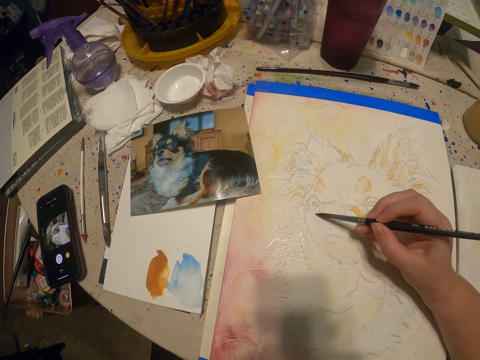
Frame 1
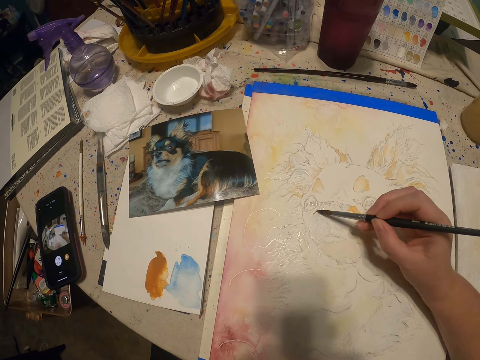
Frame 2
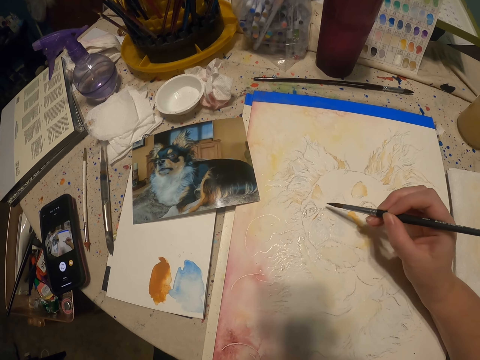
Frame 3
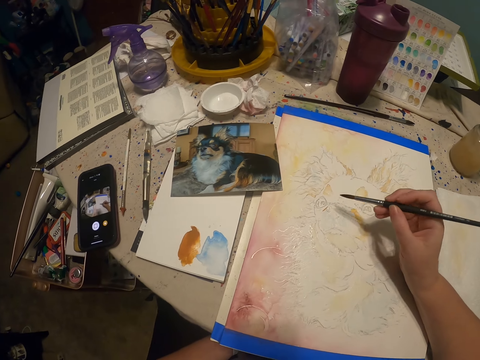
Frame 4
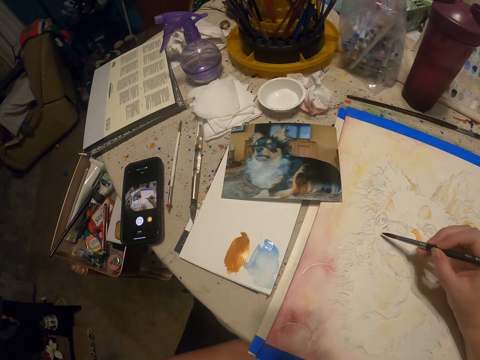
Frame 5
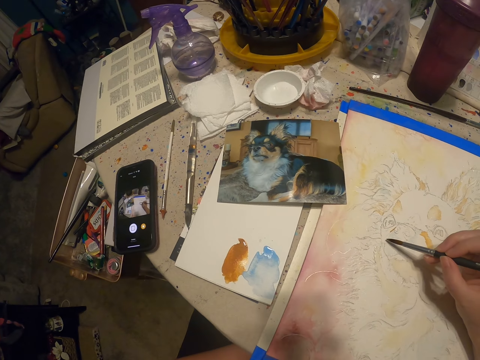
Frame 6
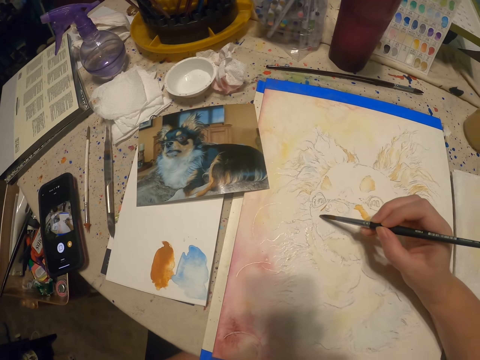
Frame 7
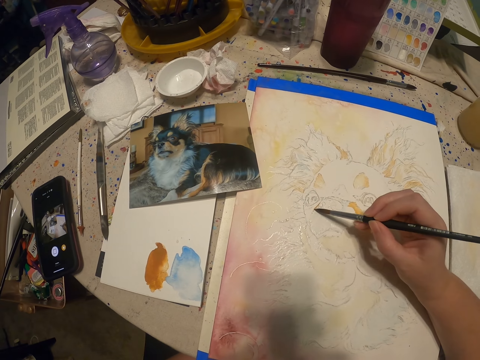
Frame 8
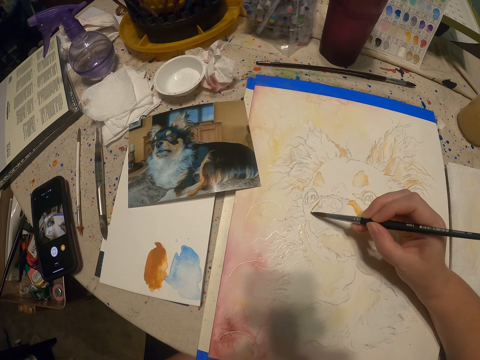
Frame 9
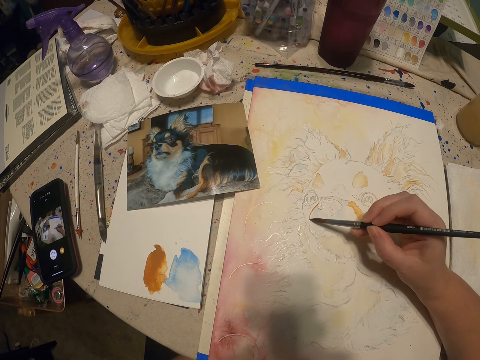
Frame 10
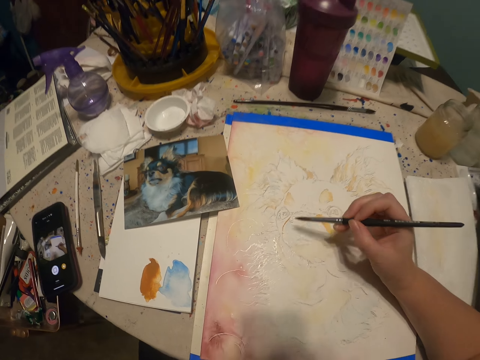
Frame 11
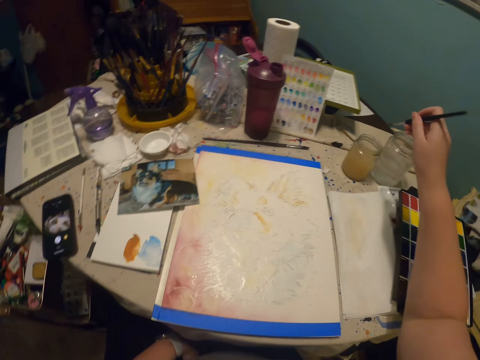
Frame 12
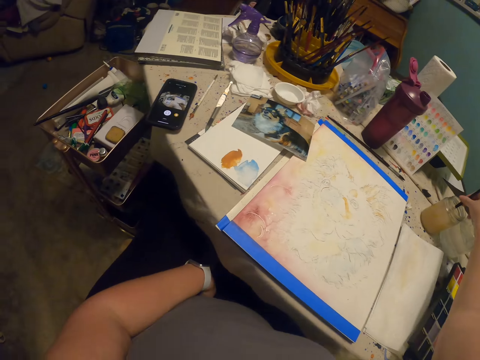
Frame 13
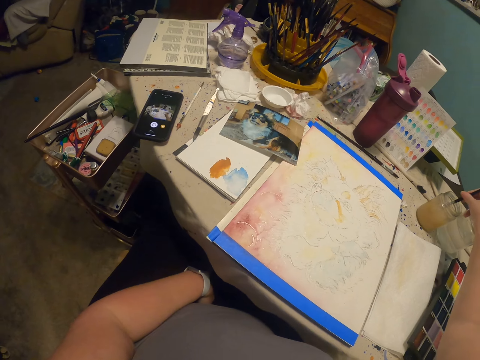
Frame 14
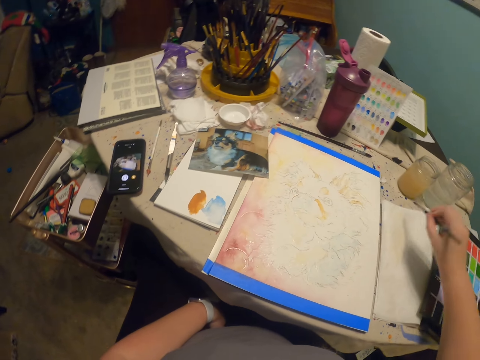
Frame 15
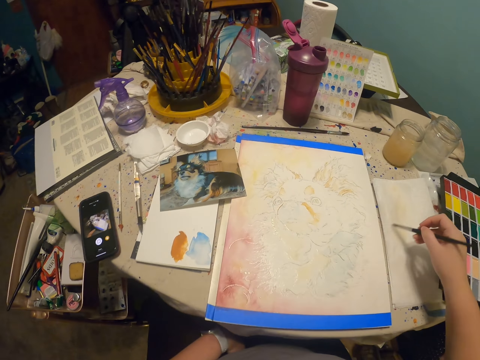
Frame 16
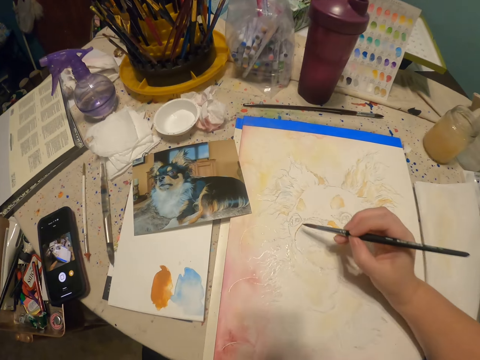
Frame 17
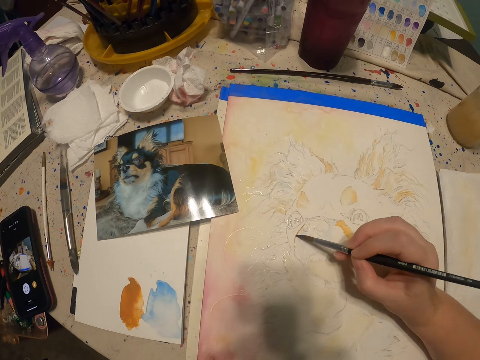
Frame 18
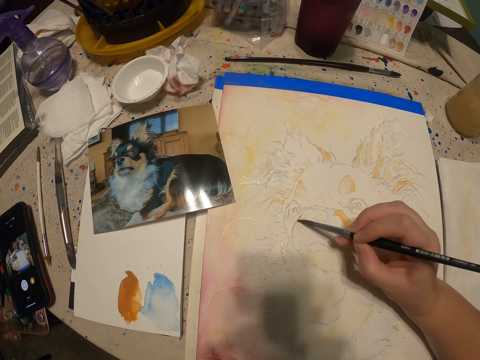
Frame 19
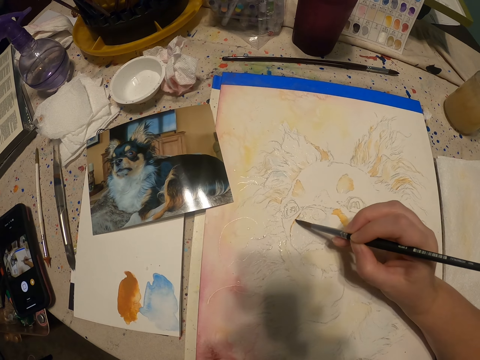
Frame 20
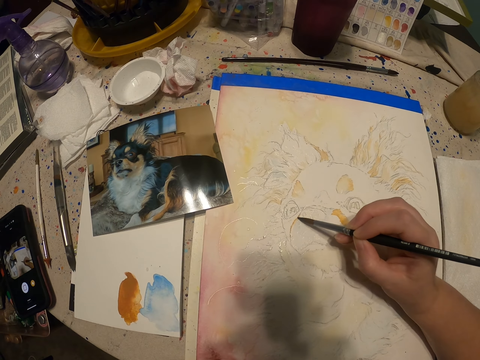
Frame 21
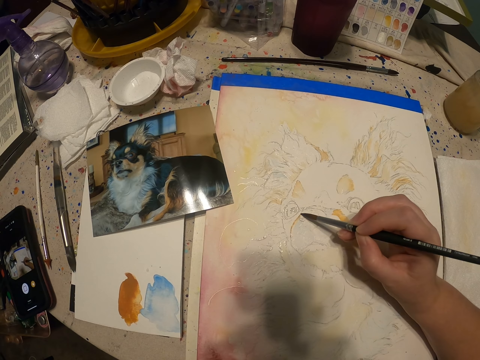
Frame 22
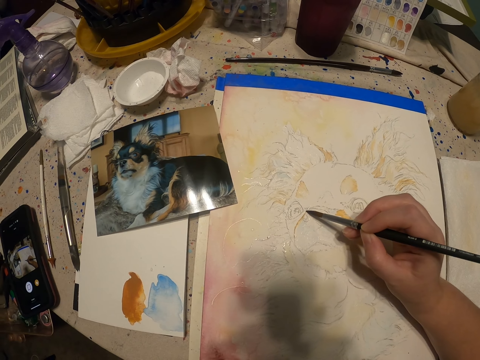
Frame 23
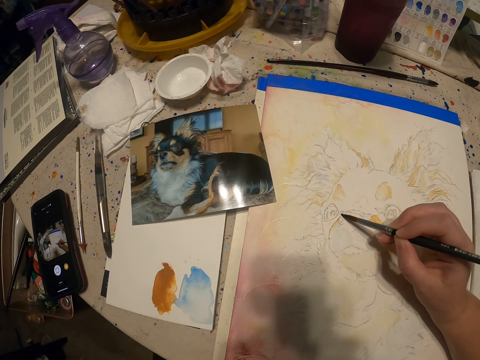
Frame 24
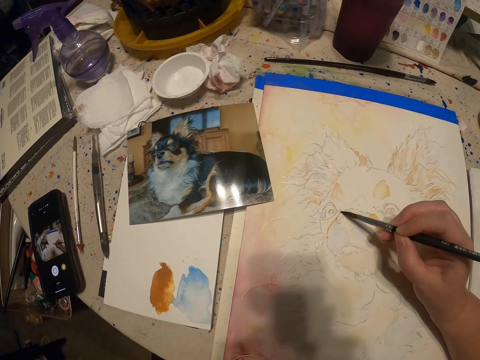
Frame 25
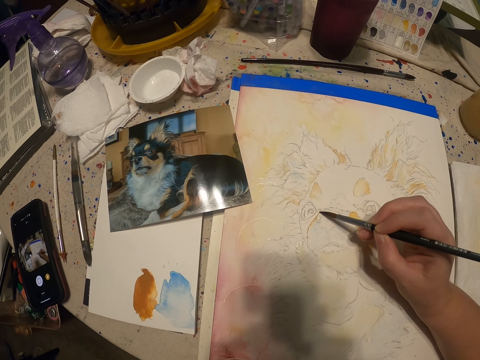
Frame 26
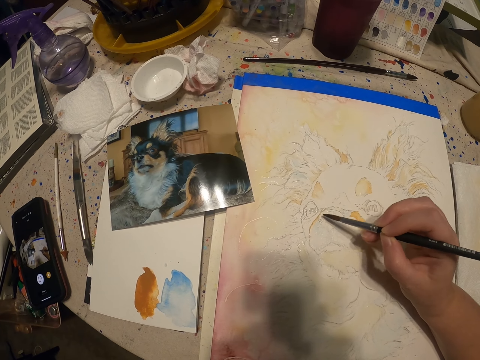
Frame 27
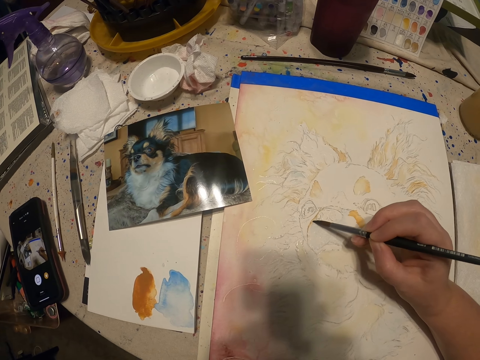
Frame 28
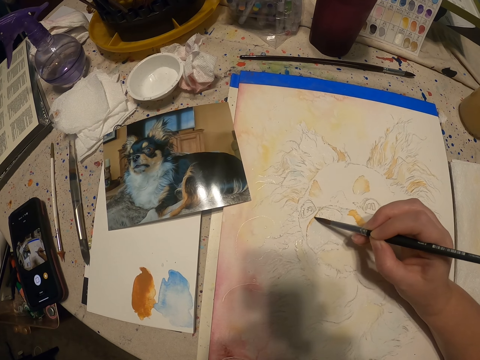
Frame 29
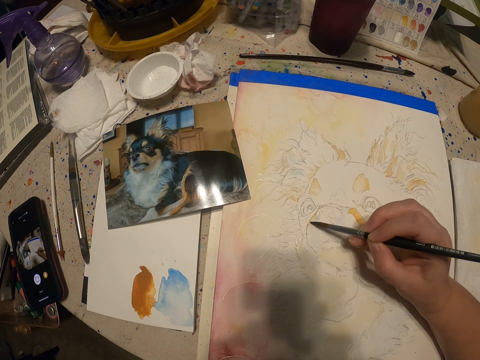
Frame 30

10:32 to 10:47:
The camera wearer paints a drawing. They dip a painting brush into something. They shake the brush. They scrape off excess paint from the brush. They paint the drawing.

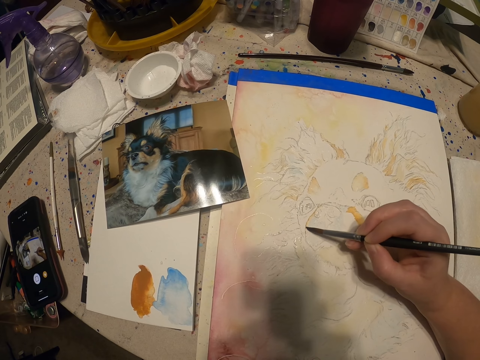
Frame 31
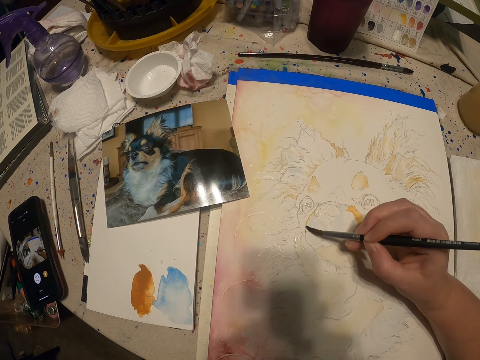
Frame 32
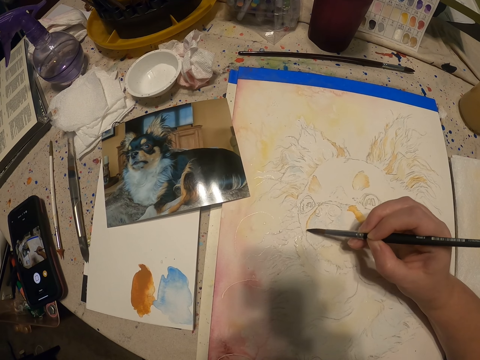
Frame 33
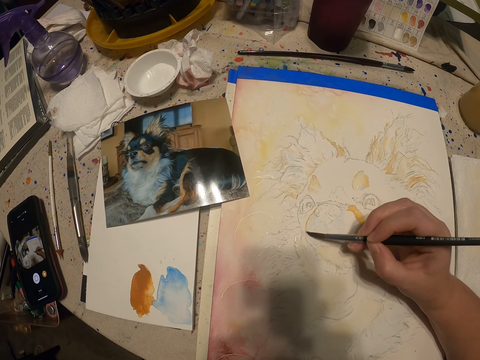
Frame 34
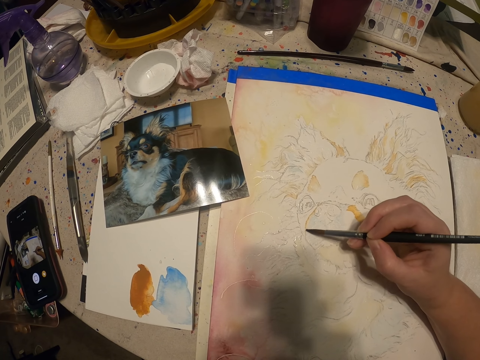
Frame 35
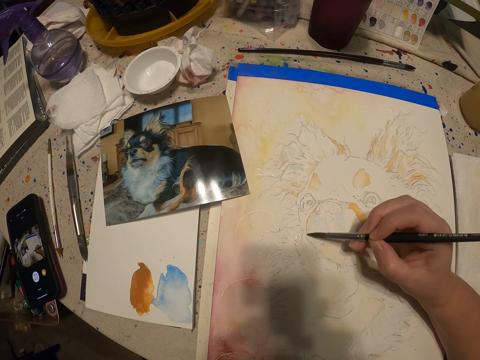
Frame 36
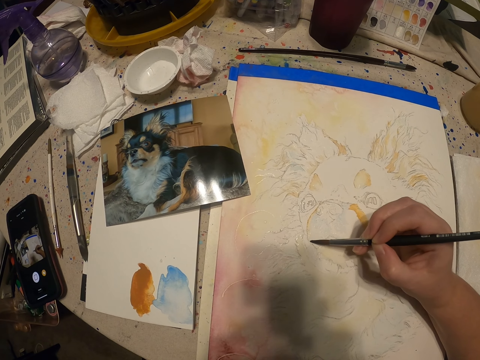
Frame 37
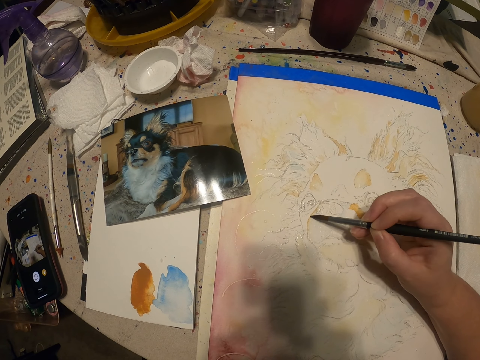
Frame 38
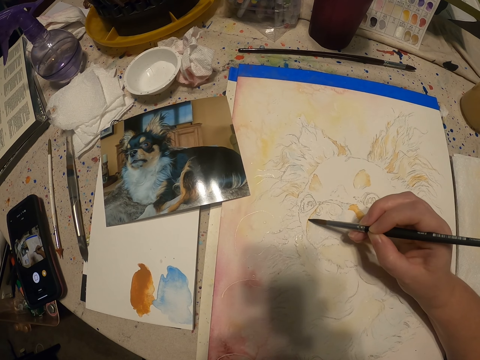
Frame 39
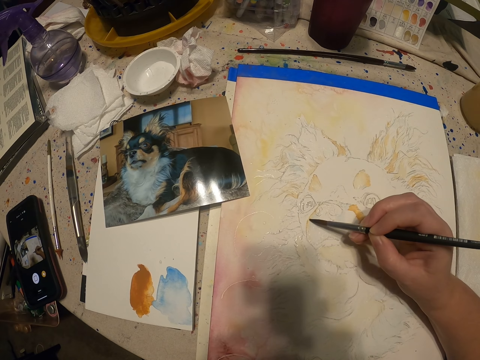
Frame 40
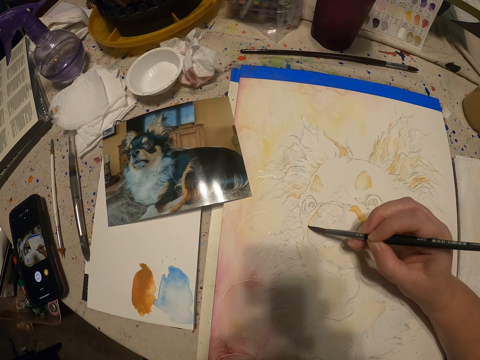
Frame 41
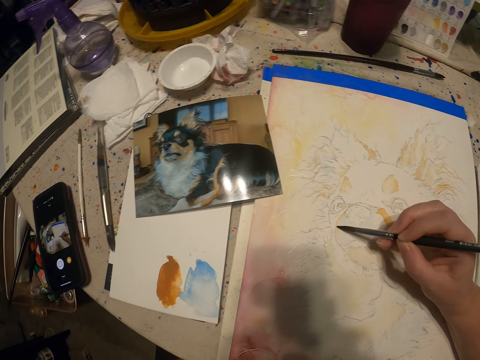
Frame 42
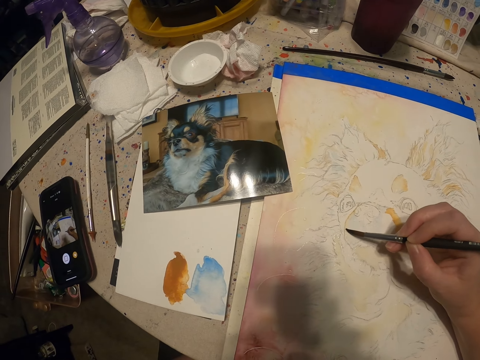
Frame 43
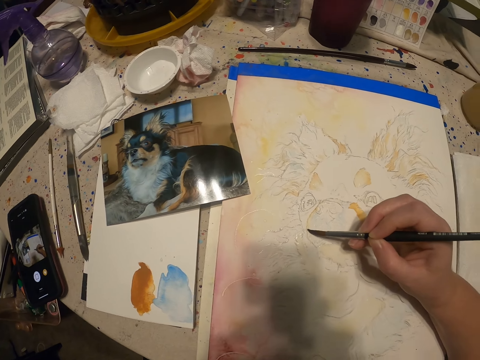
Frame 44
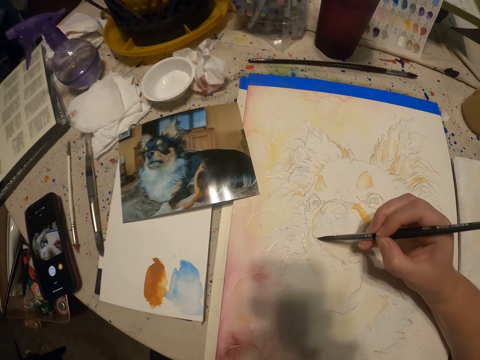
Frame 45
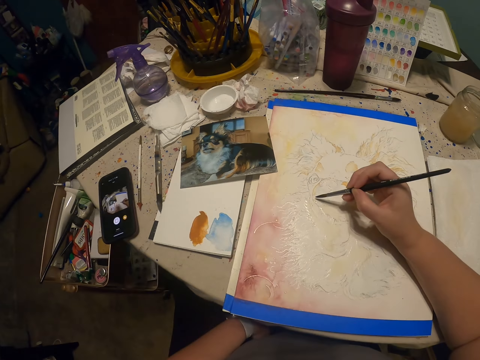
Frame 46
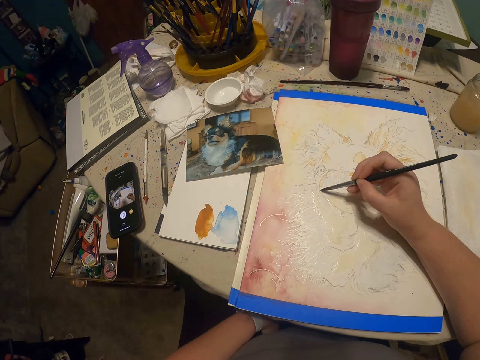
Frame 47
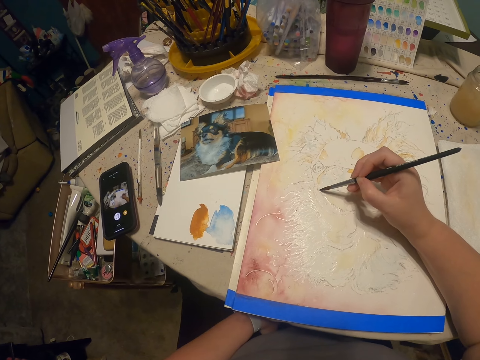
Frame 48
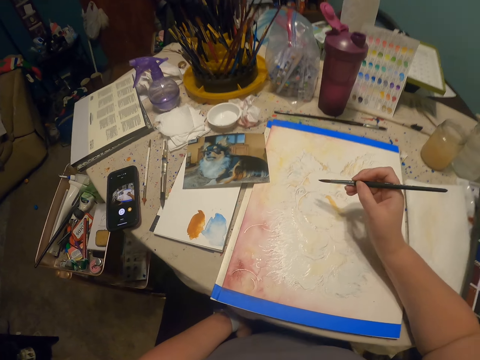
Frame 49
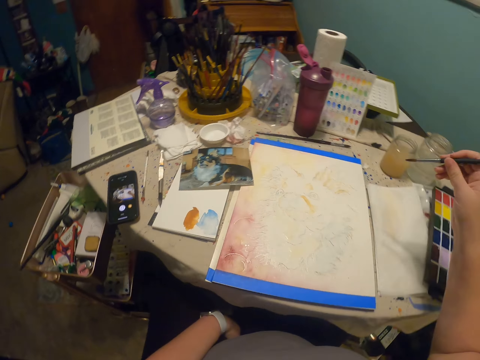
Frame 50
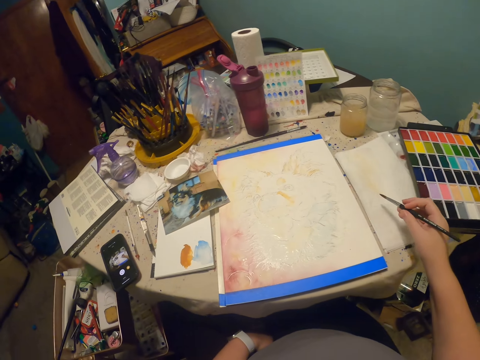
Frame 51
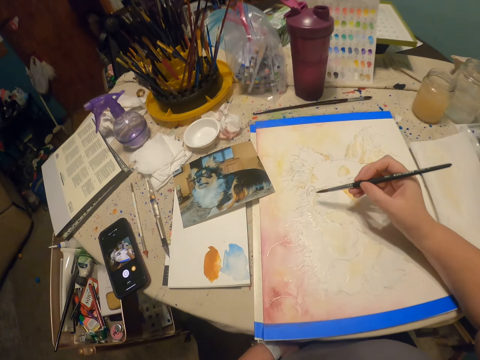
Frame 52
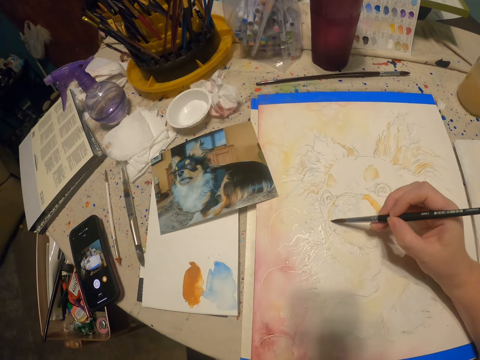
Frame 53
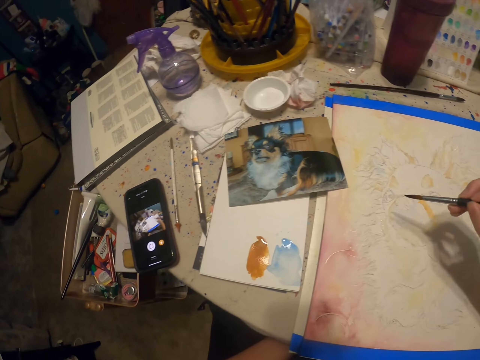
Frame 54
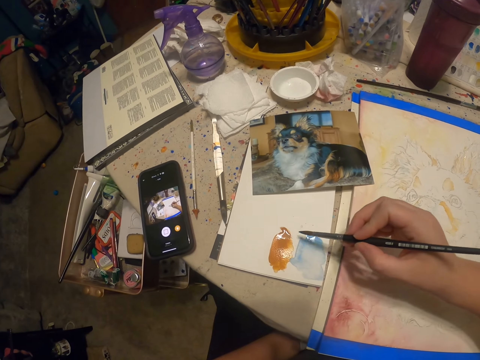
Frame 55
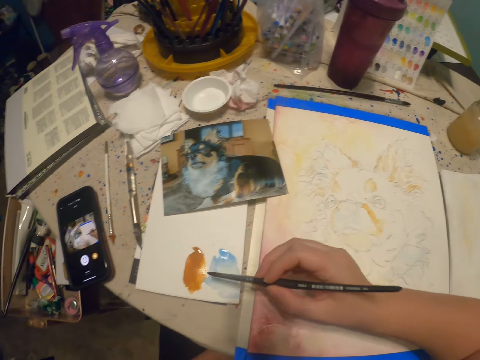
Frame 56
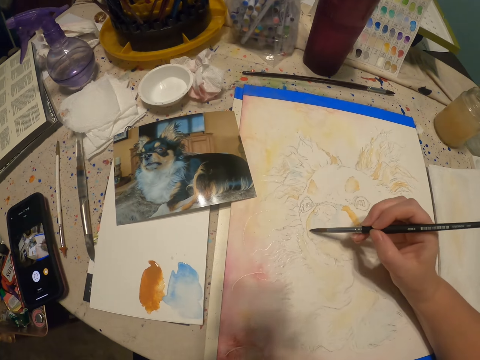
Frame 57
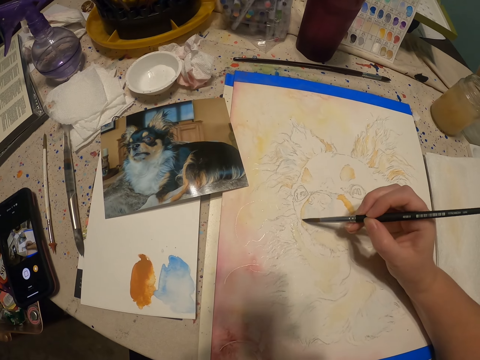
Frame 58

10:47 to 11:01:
The camera wearer scrapes off excess paint from a brush. They paint a drawing. They pick a paint.
